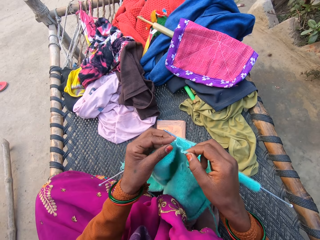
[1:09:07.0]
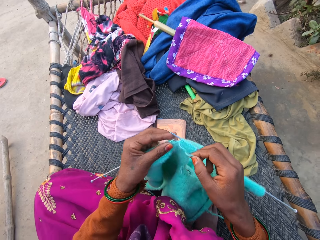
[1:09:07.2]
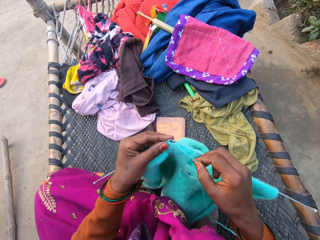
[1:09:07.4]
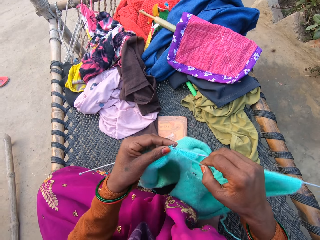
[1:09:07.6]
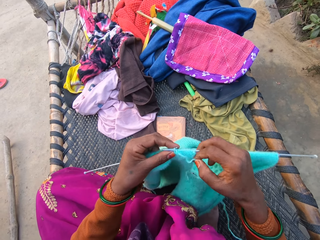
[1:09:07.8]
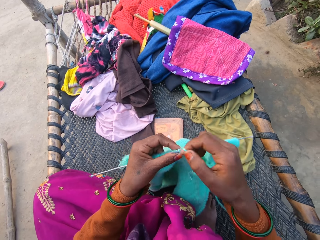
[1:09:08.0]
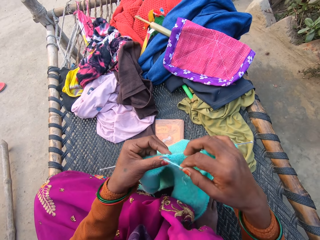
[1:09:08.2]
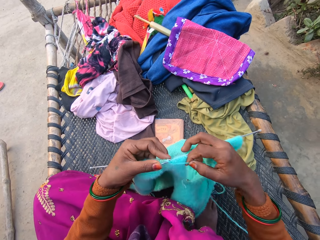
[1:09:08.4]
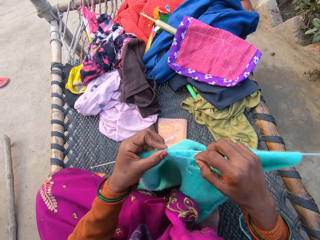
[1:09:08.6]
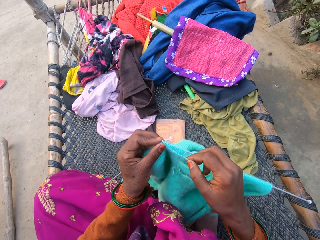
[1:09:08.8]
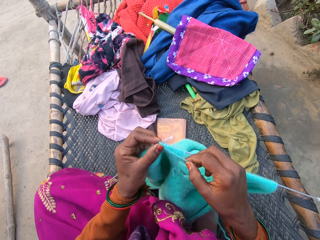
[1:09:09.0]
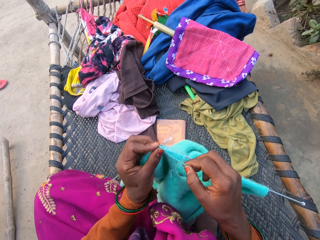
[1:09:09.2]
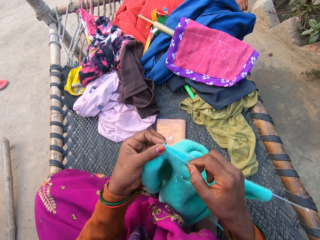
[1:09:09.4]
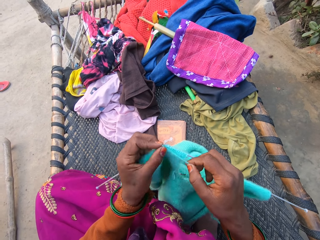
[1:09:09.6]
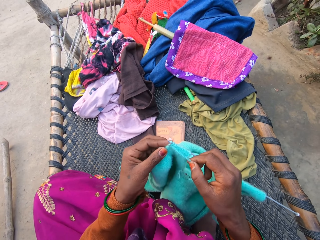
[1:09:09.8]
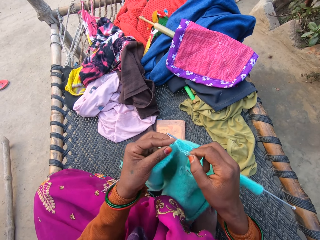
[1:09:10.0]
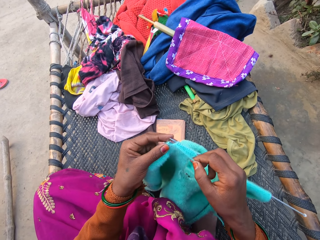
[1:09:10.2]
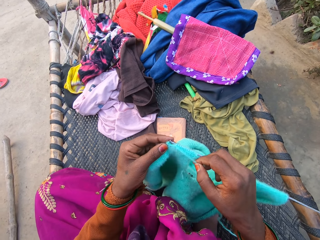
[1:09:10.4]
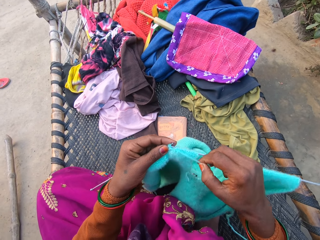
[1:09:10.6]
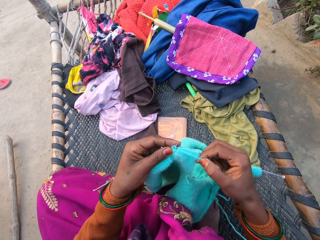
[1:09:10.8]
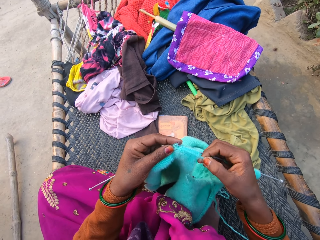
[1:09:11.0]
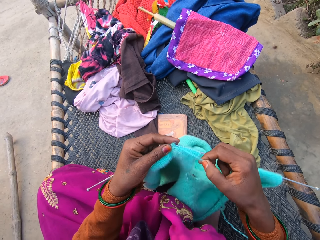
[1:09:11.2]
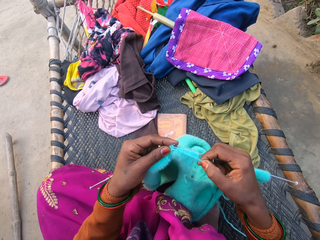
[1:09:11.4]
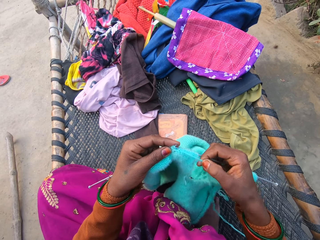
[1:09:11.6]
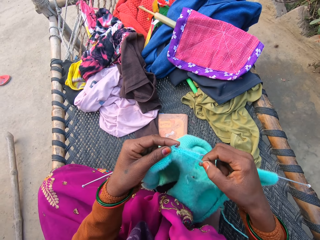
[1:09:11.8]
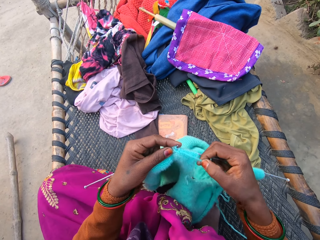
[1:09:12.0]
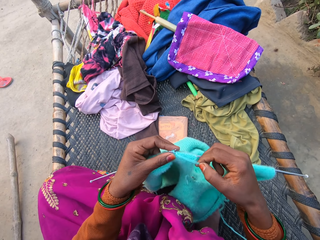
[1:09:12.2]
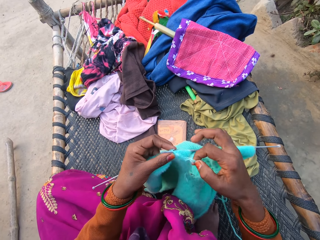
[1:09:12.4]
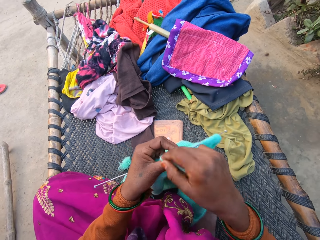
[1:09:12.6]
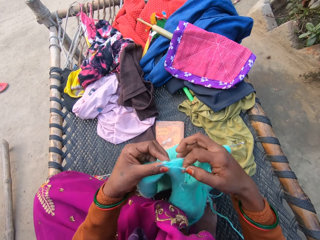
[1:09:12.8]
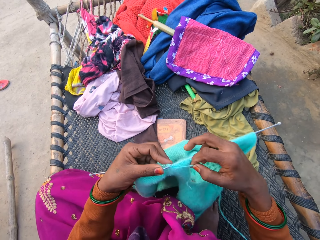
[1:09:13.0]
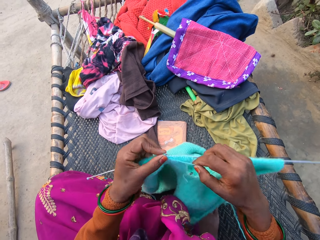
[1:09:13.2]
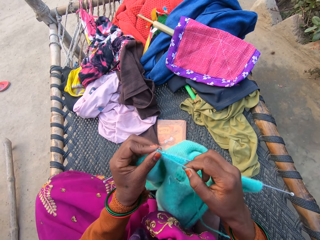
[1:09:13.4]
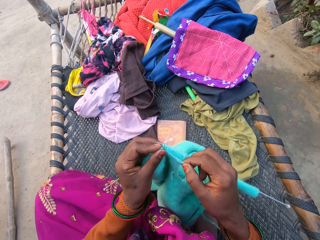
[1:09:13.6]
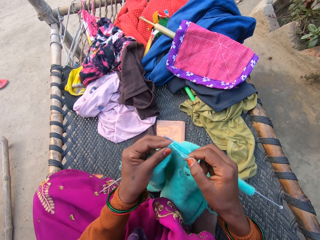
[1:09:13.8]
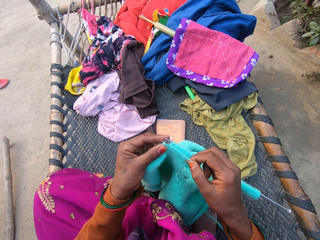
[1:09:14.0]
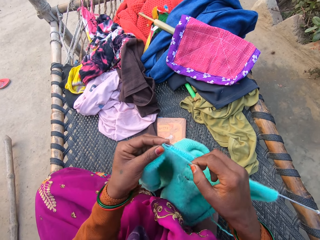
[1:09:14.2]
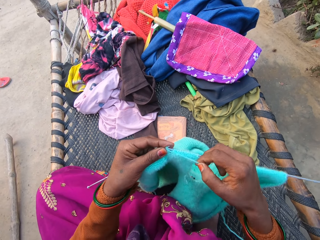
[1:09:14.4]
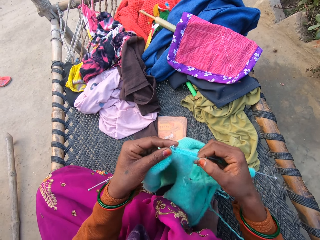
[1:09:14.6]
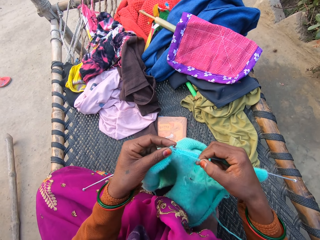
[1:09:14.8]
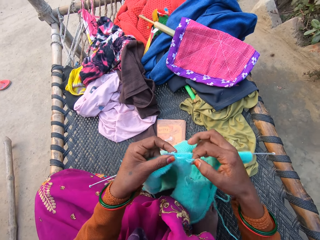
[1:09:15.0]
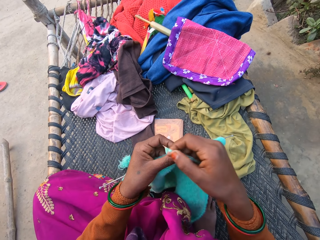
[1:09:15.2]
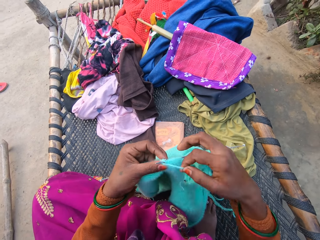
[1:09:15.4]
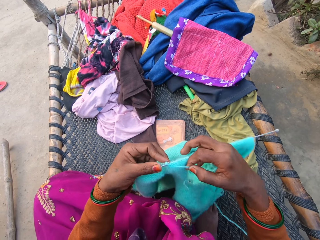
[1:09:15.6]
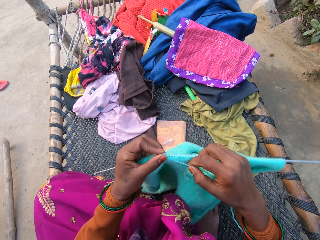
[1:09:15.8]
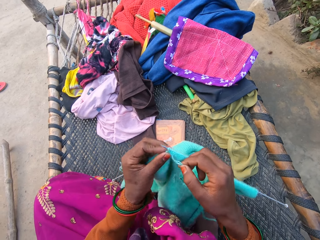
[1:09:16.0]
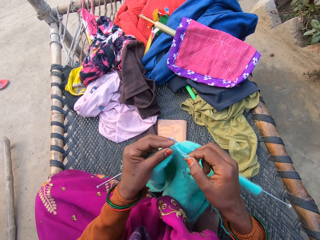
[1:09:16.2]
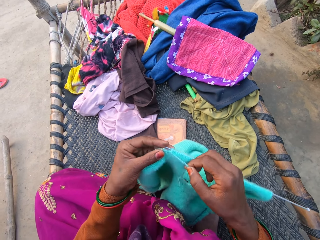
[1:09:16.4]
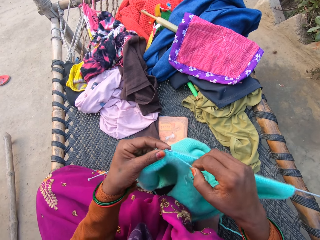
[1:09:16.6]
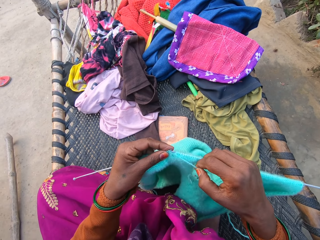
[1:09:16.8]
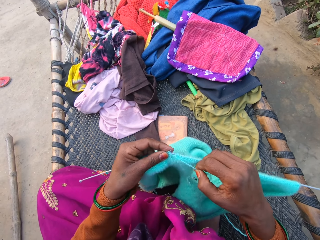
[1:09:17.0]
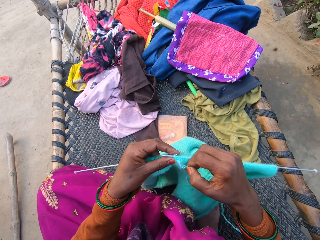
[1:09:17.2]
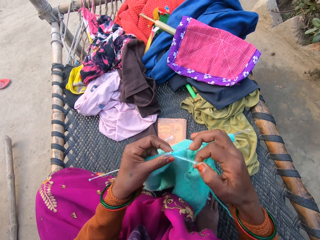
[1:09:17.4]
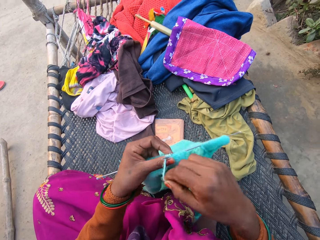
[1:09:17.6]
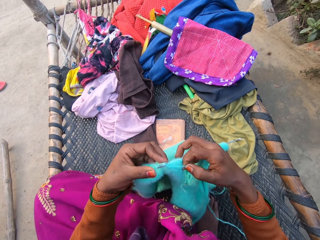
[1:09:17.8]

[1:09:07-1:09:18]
A girl picks something. The camera wearer weaves a fabric.

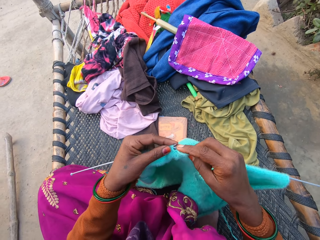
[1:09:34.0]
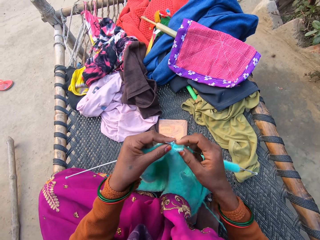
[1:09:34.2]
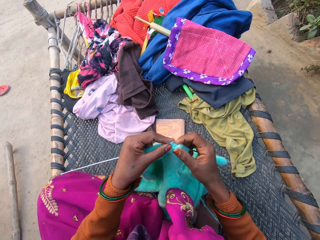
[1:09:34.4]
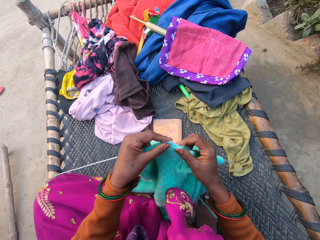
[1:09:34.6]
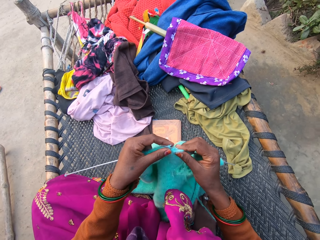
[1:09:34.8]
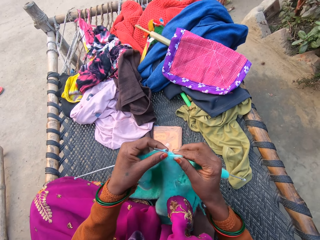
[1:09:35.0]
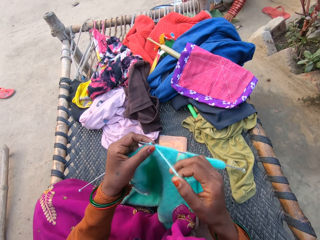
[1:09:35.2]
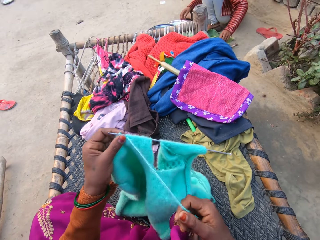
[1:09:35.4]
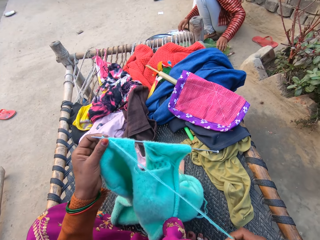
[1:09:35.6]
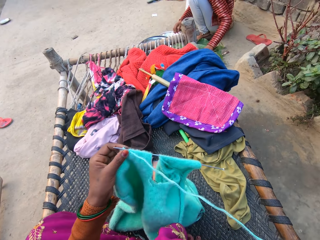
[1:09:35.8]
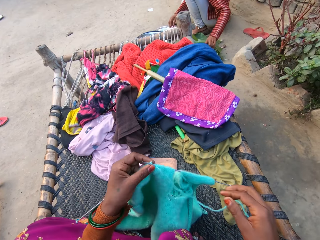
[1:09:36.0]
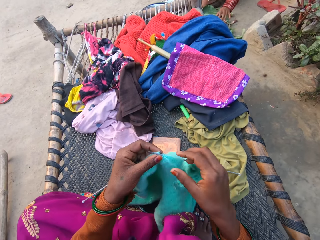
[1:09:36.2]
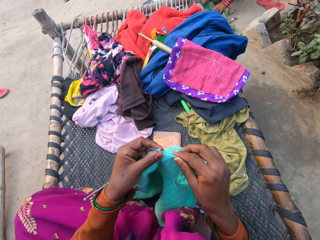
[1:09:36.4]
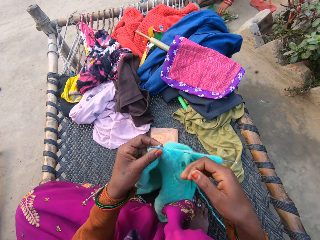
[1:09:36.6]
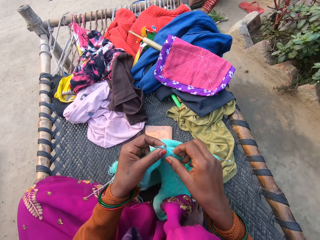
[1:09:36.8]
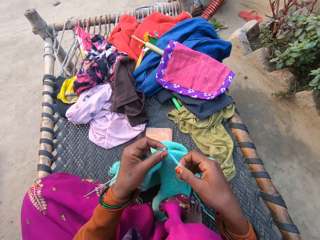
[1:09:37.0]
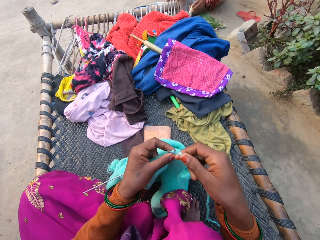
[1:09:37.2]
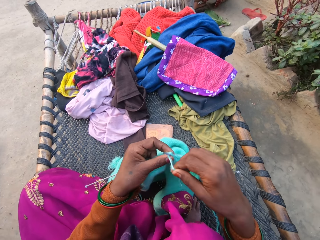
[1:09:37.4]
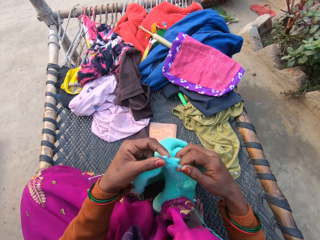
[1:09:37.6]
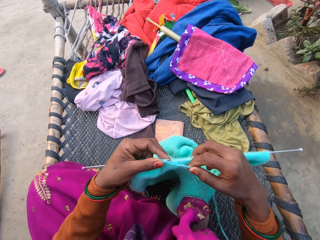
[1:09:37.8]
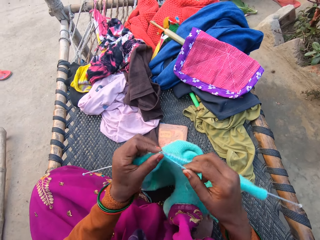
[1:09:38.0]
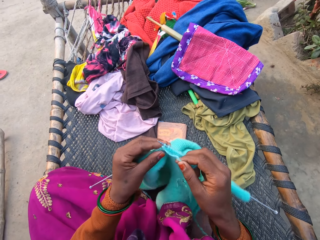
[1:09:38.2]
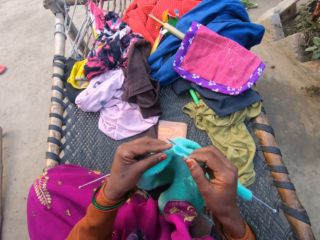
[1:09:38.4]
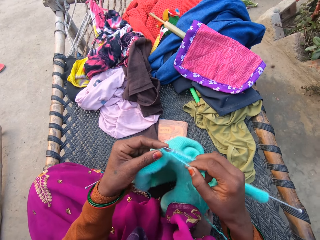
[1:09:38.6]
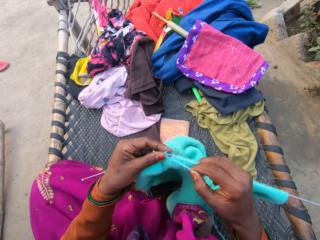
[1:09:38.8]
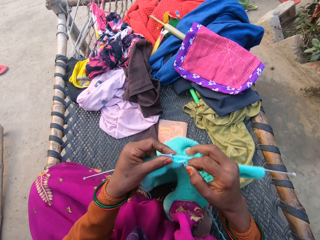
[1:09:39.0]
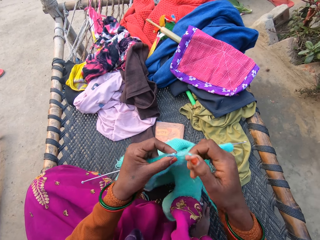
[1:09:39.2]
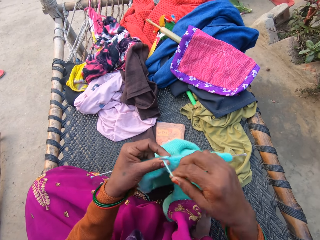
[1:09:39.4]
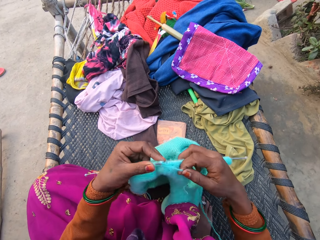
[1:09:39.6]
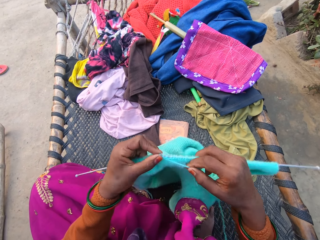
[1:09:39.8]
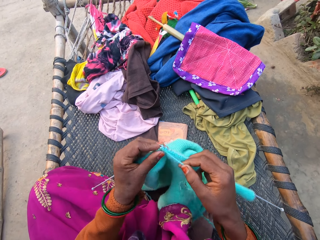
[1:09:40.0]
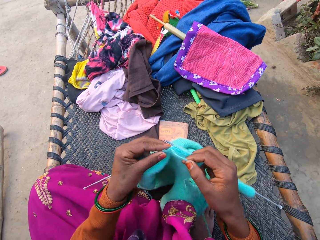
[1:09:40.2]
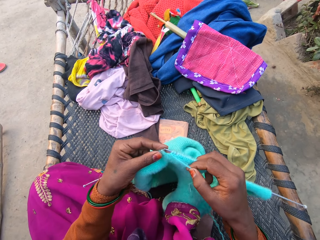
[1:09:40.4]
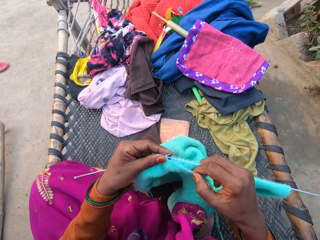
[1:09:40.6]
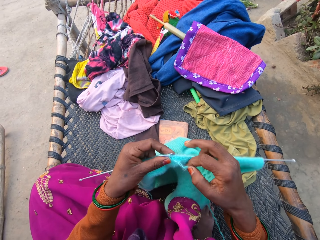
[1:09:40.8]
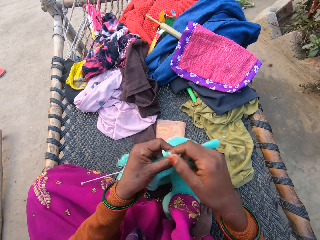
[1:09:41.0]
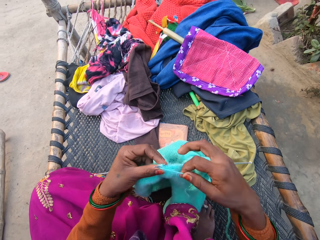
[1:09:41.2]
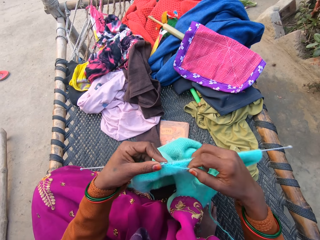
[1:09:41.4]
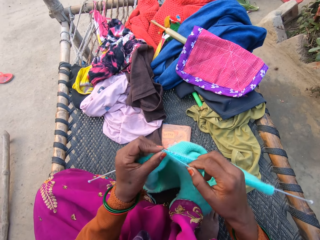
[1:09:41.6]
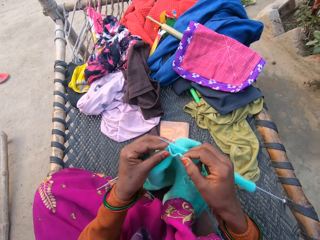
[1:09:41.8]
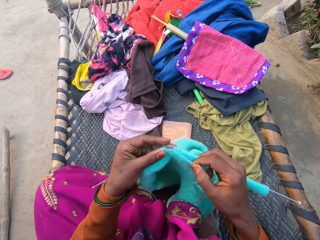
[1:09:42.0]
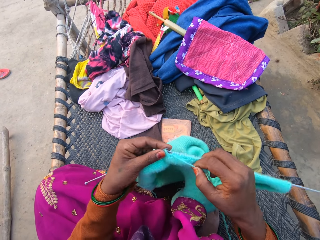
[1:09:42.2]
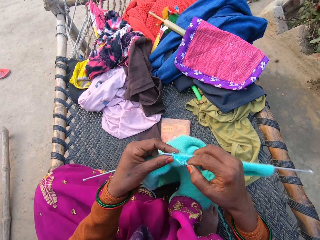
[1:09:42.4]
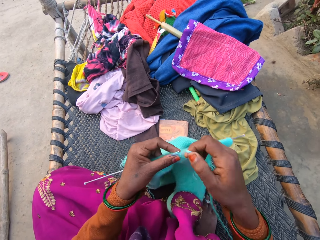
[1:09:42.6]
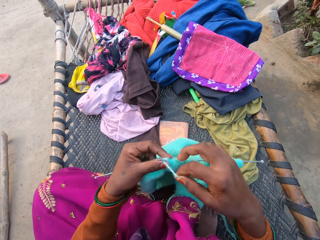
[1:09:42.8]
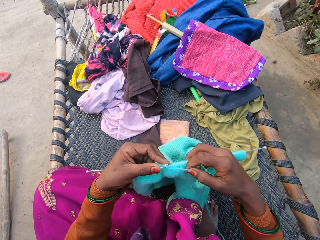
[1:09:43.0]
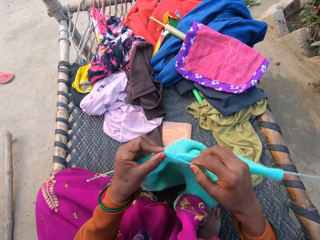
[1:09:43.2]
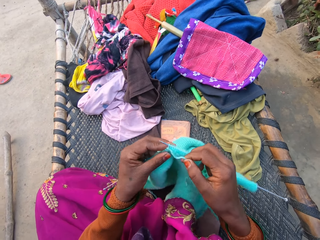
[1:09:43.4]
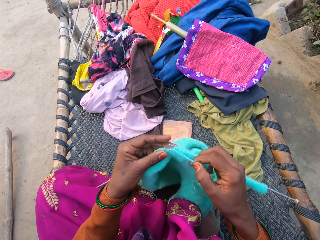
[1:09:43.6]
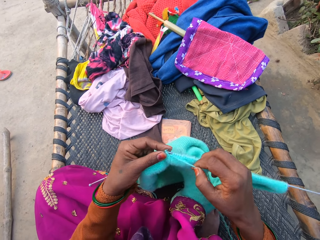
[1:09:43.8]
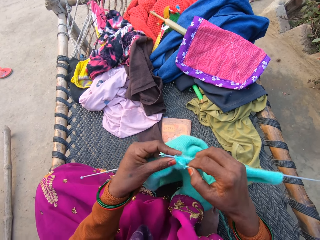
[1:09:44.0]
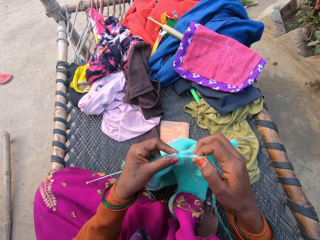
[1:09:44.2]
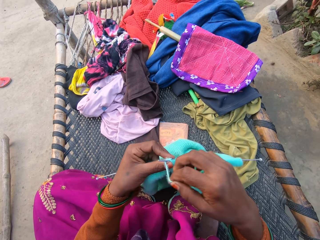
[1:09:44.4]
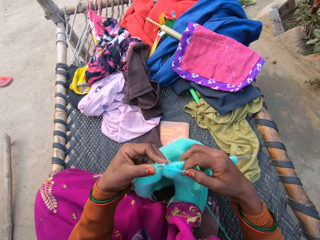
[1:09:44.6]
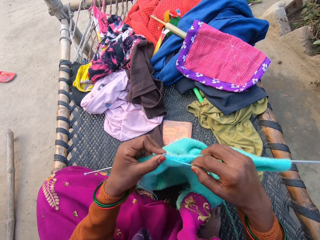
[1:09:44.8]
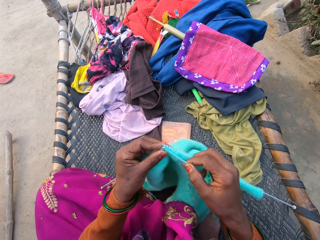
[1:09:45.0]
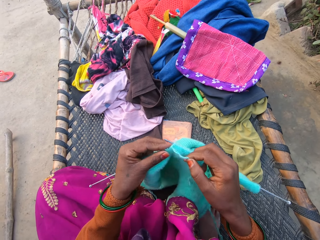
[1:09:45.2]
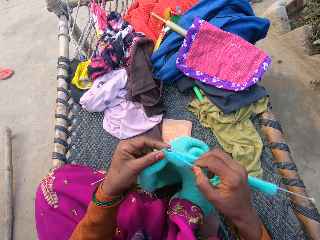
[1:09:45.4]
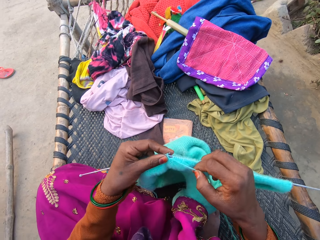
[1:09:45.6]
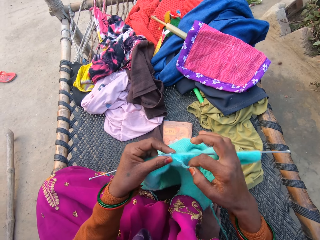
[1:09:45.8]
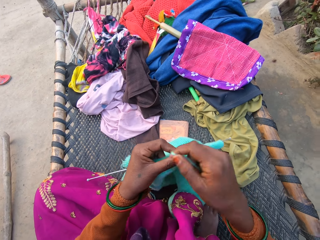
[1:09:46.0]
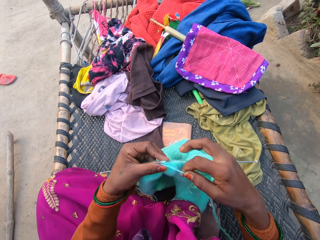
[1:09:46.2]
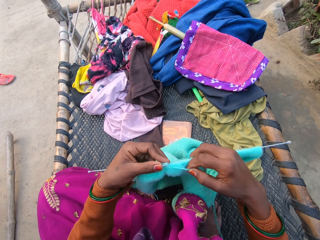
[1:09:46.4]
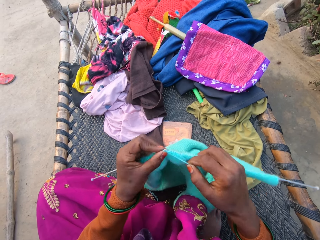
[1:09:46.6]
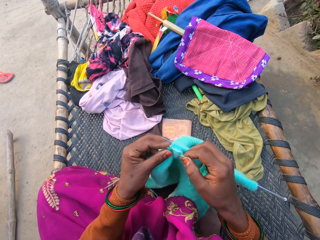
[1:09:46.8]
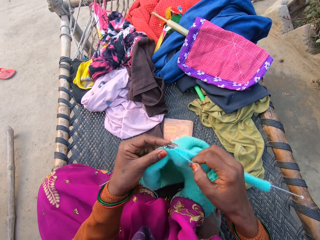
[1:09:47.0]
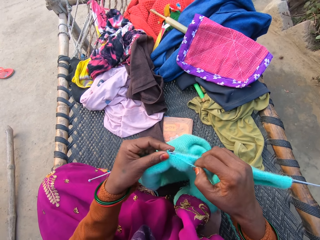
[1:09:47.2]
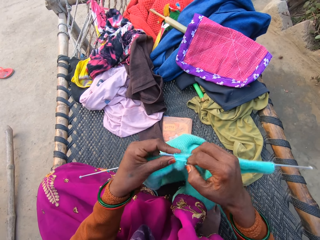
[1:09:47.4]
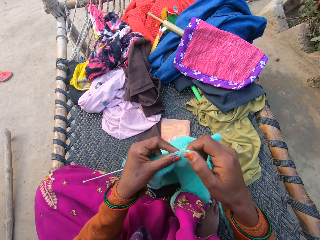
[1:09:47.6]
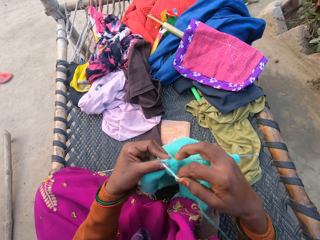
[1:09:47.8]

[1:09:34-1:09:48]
The camera wearer pulls a string. A girl does something. The camera wearer weaves a fabric.
